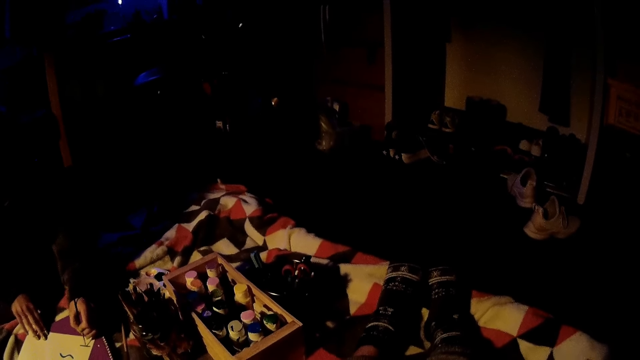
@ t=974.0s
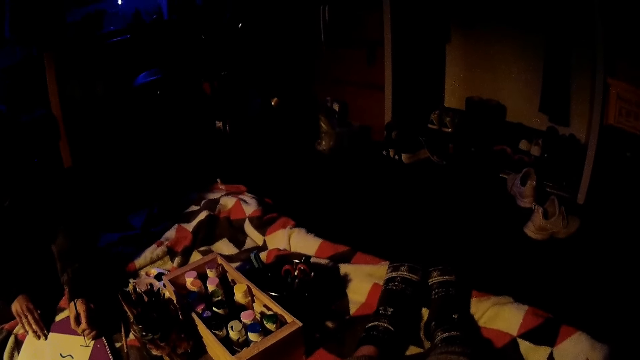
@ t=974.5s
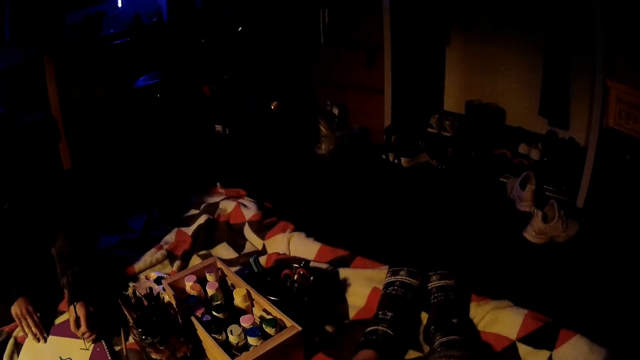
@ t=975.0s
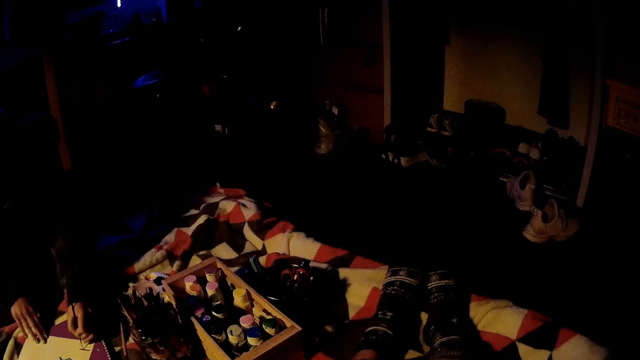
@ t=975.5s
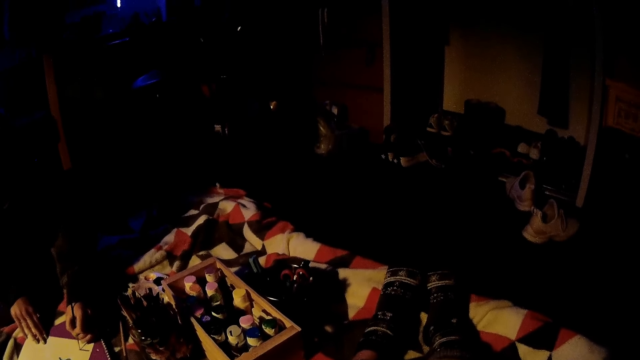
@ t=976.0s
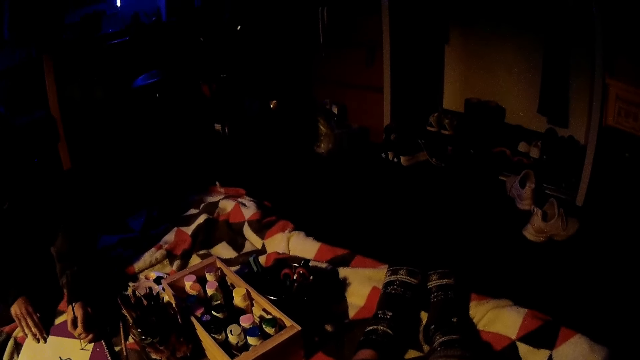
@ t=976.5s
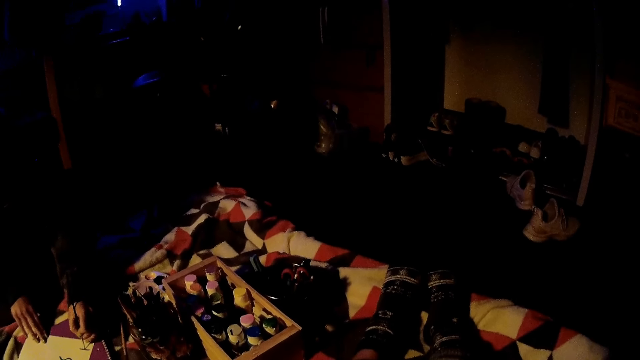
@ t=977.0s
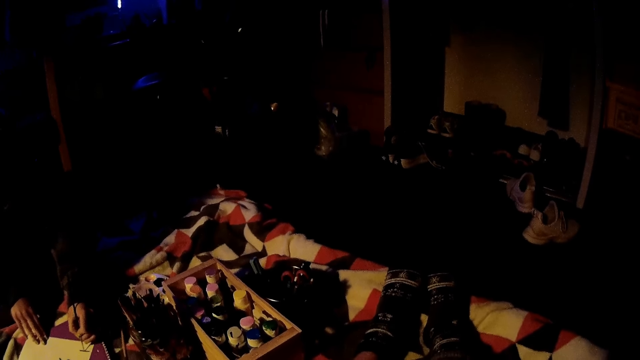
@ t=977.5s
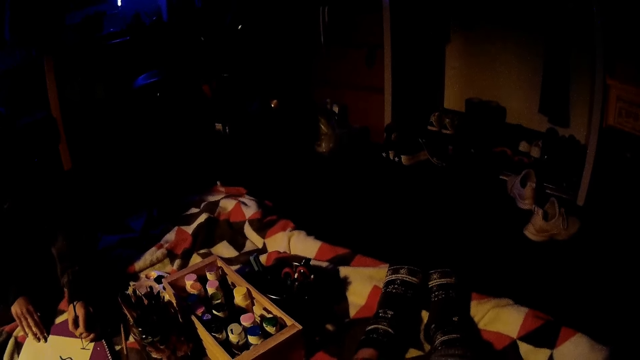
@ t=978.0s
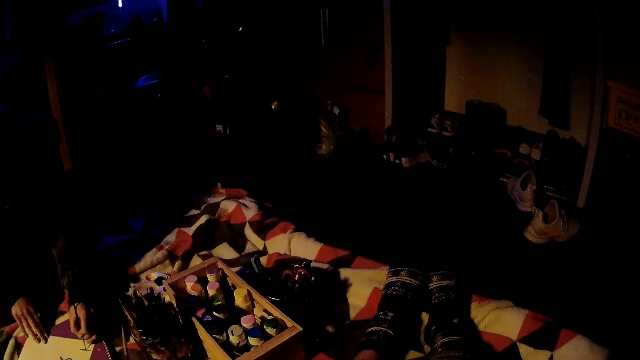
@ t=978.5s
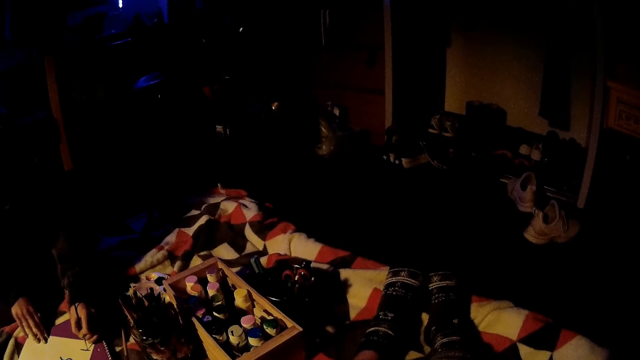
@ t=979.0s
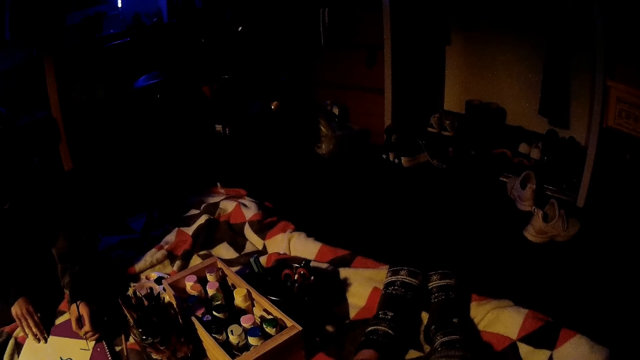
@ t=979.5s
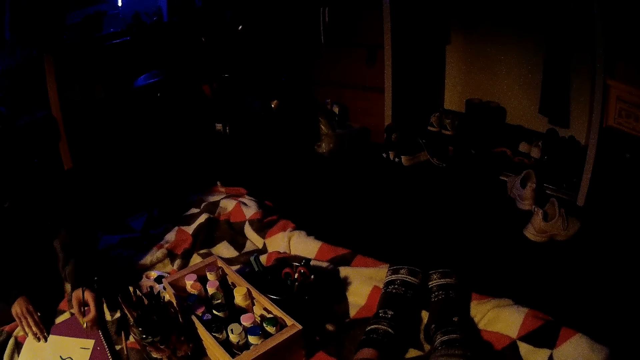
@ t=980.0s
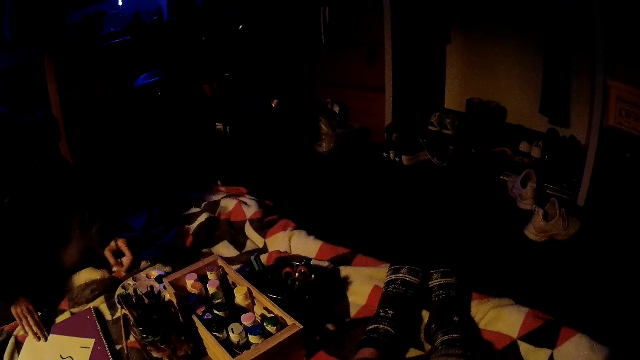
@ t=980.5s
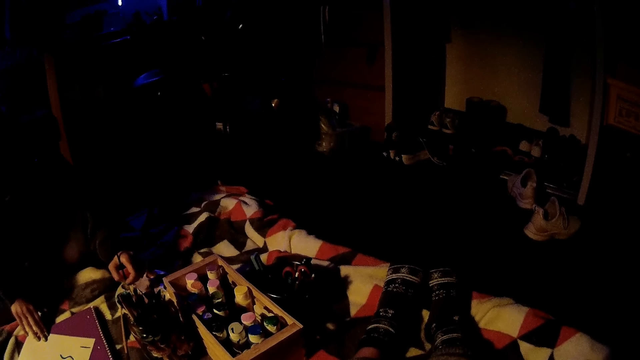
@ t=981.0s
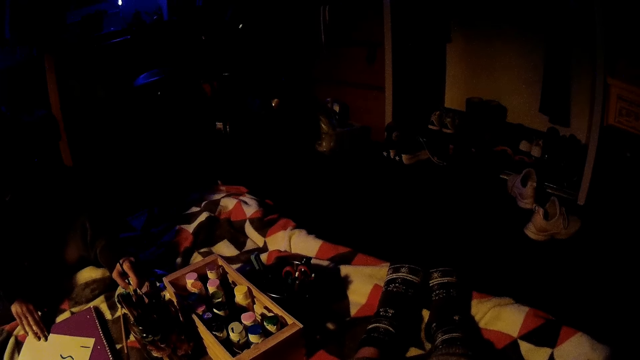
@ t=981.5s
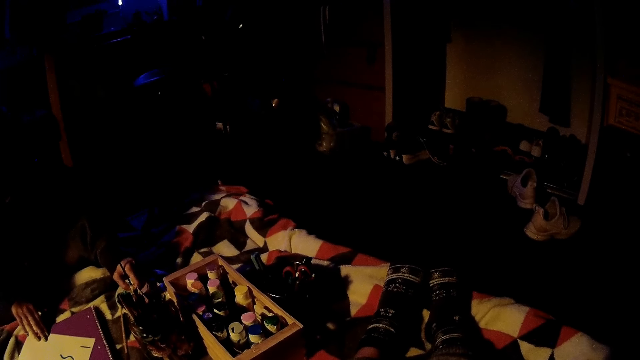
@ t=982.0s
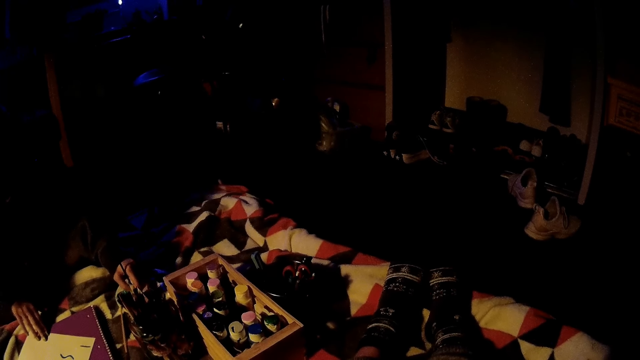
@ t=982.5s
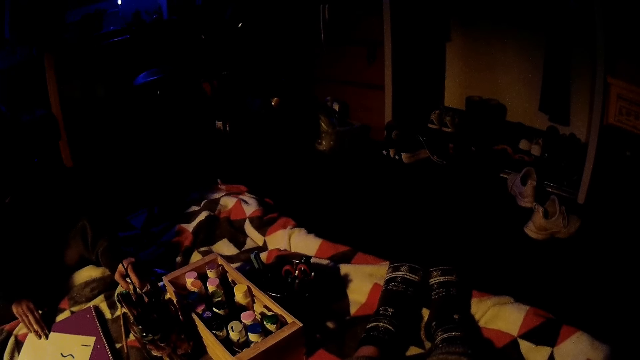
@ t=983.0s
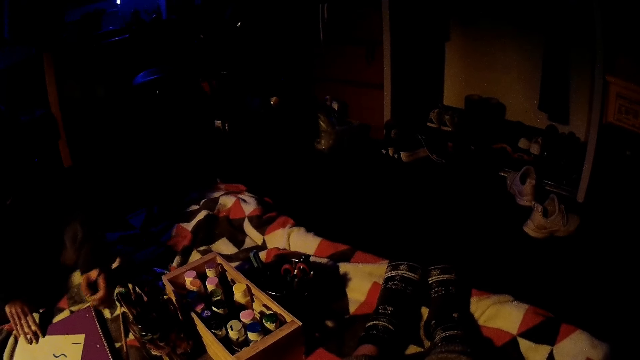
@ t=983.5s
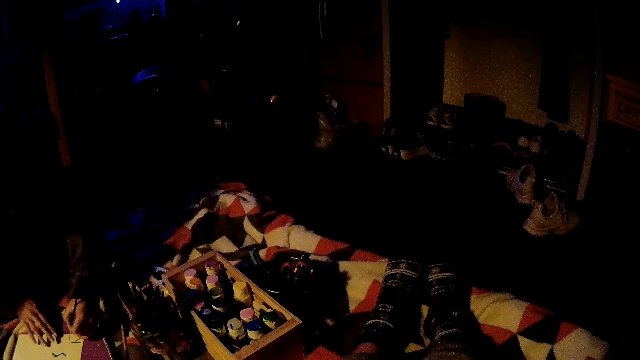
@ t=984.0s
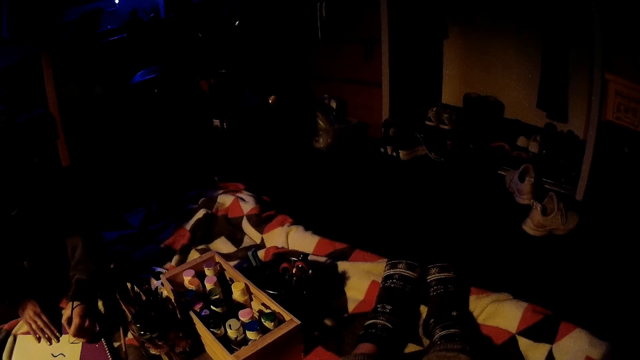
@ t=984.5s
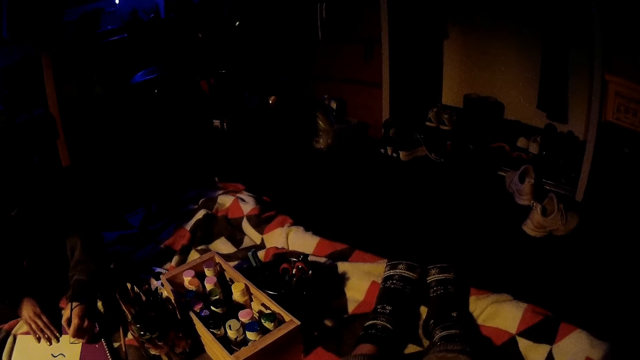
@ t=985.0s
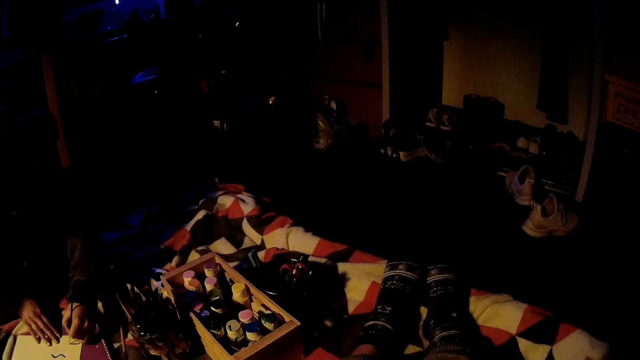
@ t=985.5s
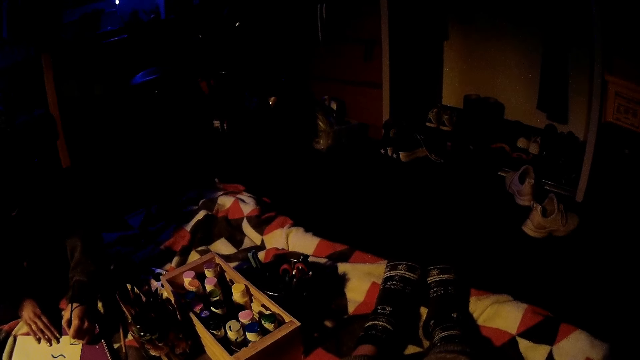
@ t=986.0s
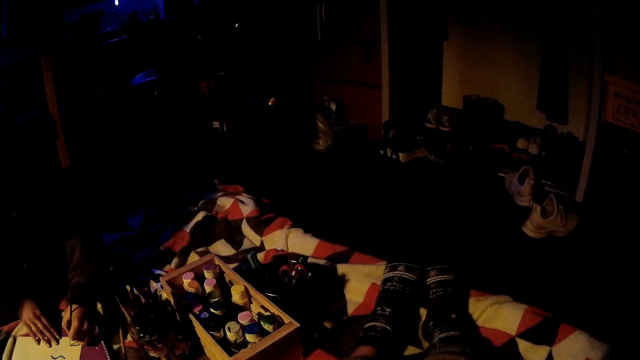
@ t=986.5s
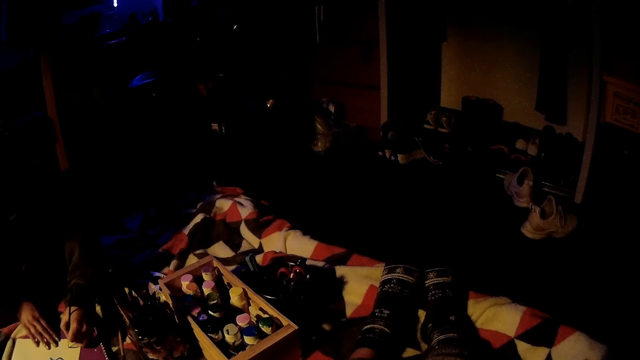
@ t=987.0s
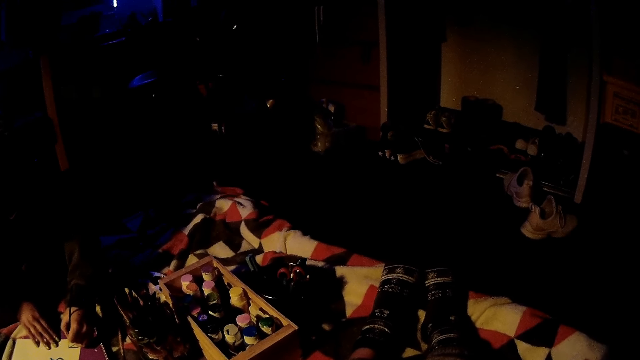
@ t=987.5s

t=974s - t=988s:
A woman drops the painting brush on the painting paper. The woman paints on the paper with the paint brush in her left hand. She dips the paint brush into the plastic with her right hand. She paints on the paper with the paint brush in her left hand.

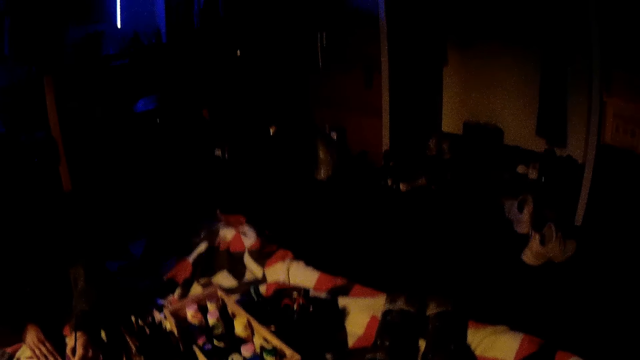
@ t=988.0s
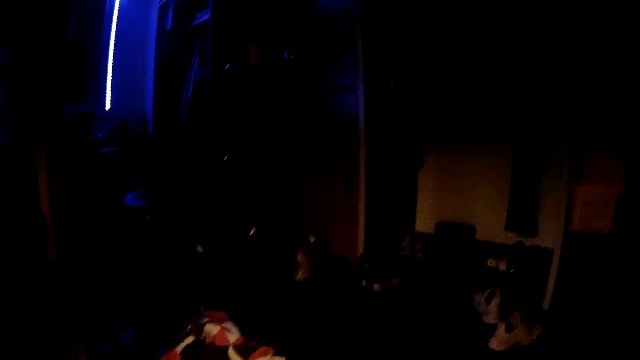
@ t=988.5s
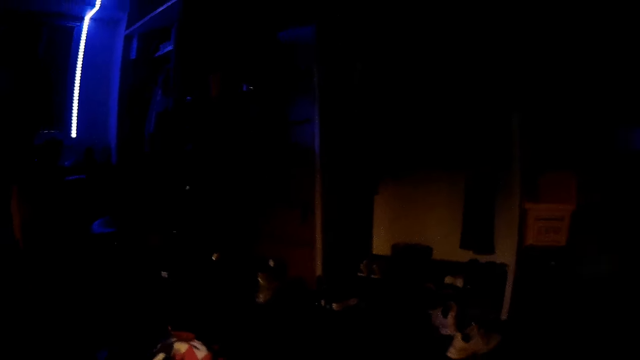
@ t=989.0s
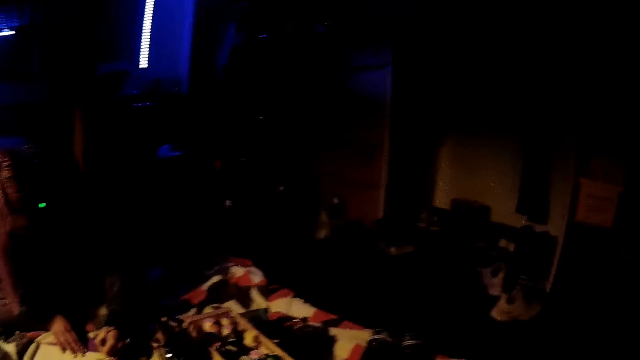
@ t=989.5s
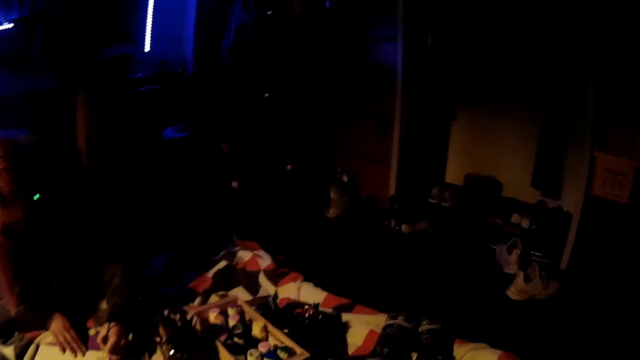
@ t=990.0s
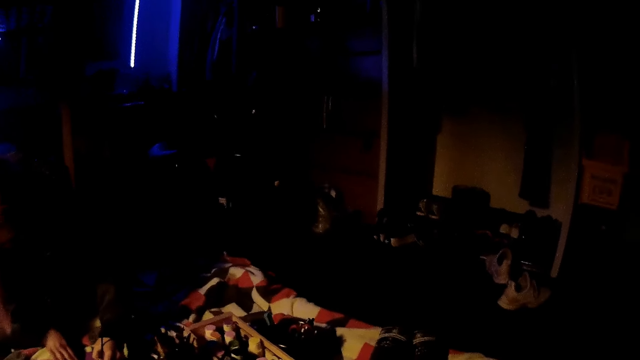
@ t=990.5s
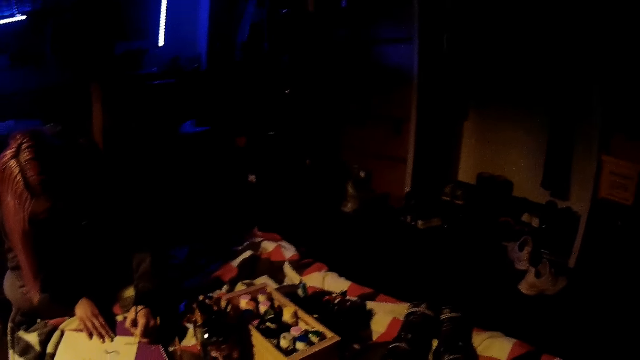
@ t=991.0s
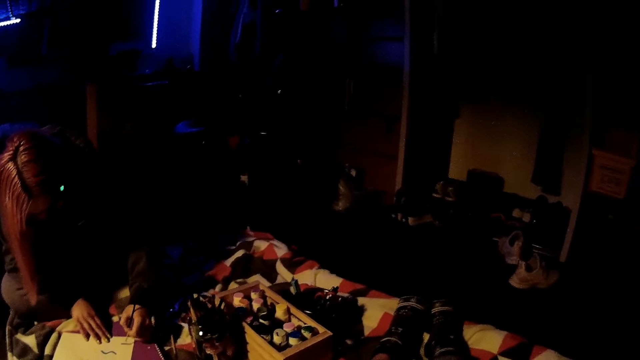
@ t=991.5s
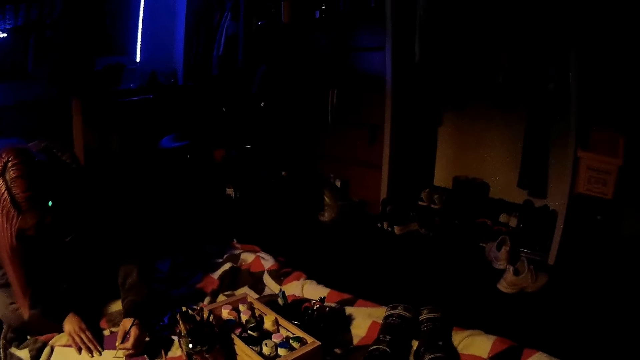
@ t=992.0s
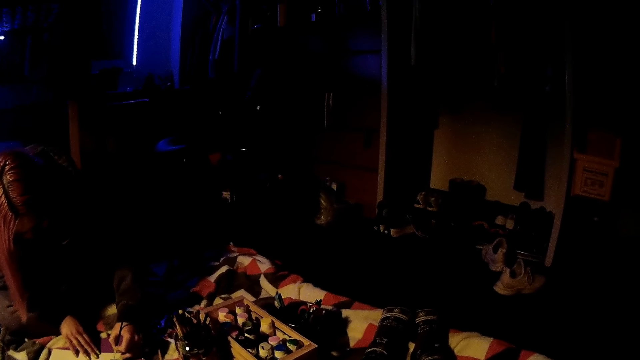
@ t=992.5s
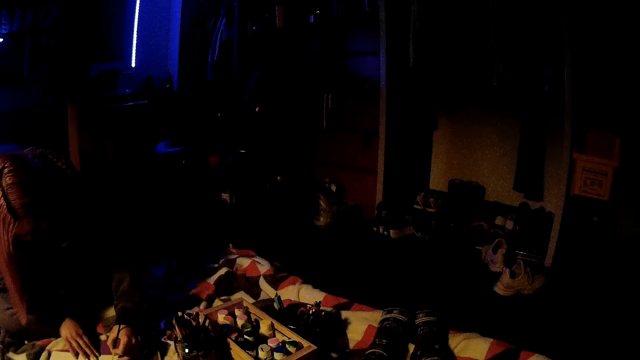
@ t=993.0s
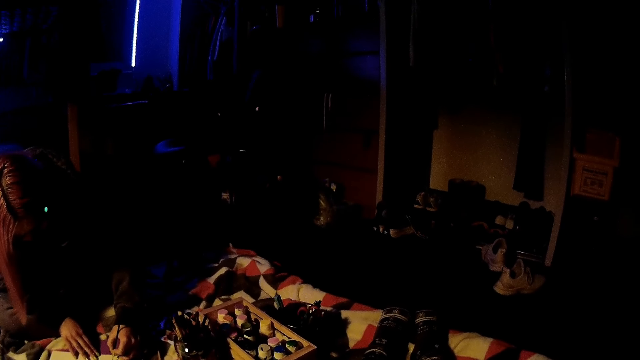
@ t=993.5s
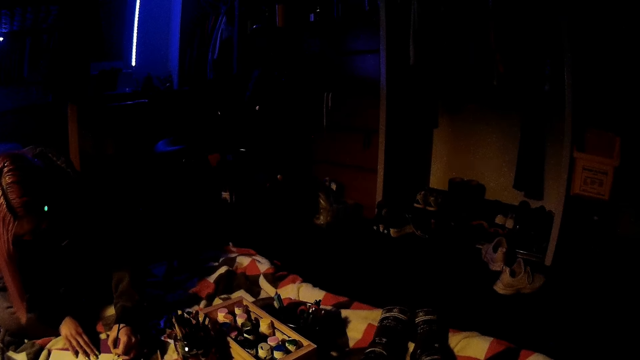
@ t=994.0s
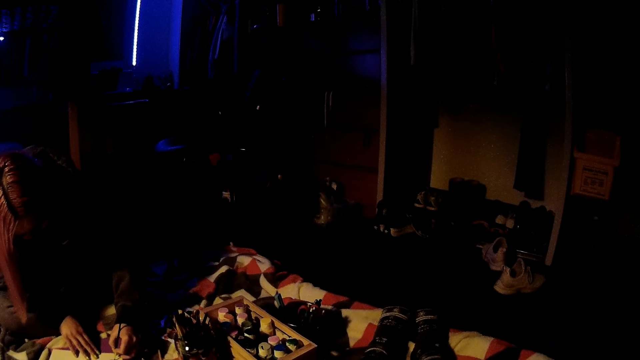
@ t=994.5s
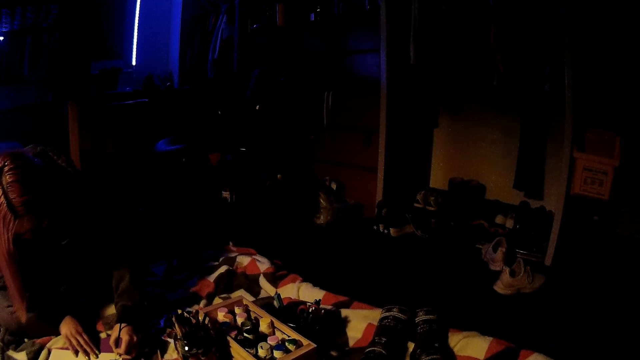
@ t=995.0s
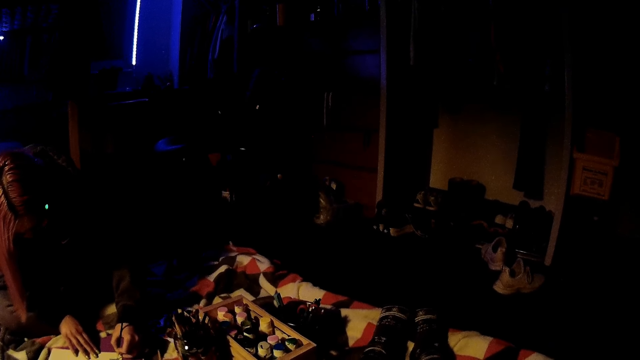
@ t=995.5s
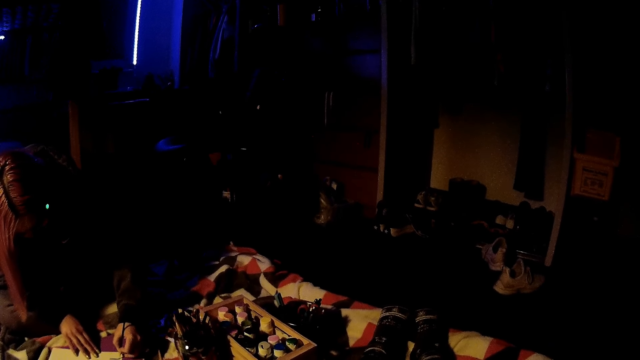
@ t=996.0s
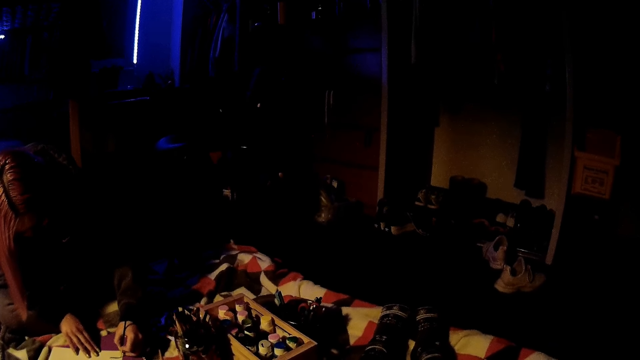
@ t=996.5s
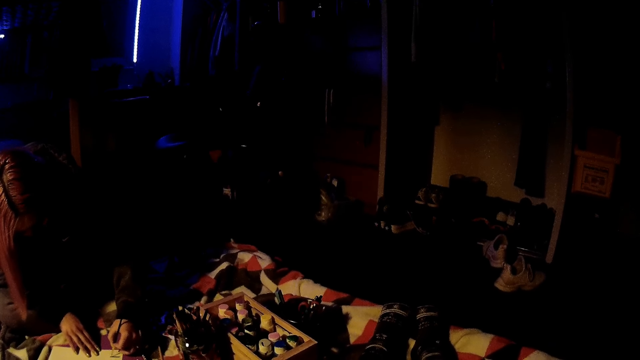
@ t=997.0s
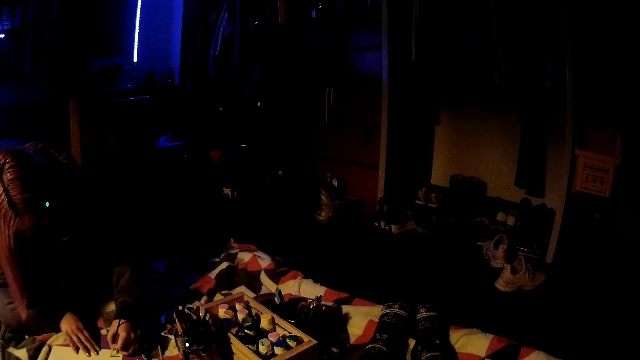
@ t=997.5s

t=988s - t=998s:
The camera wearer looks up.
